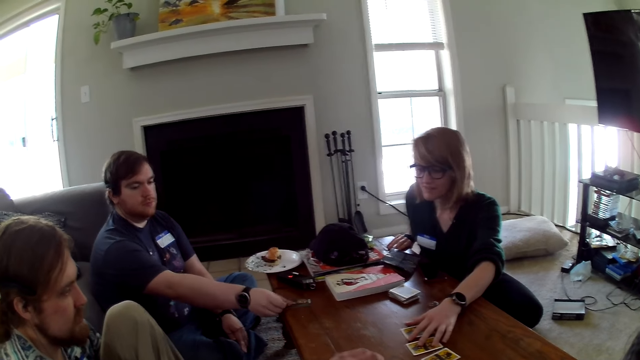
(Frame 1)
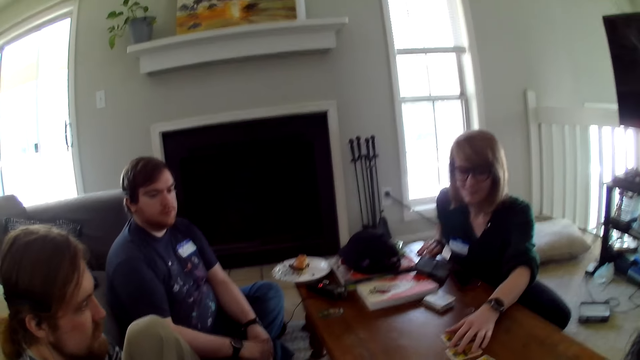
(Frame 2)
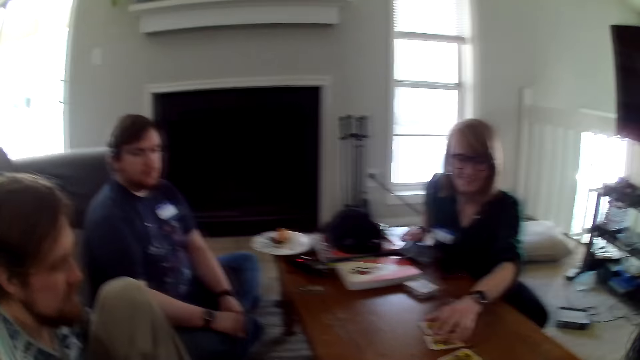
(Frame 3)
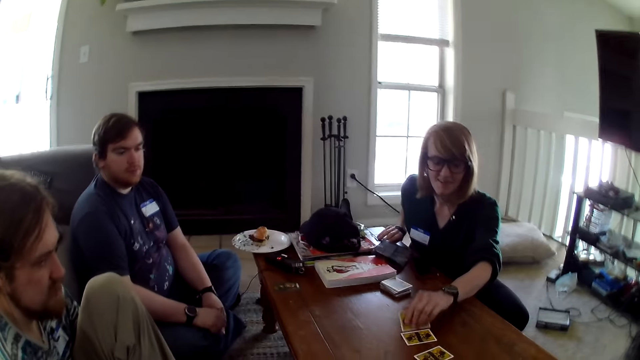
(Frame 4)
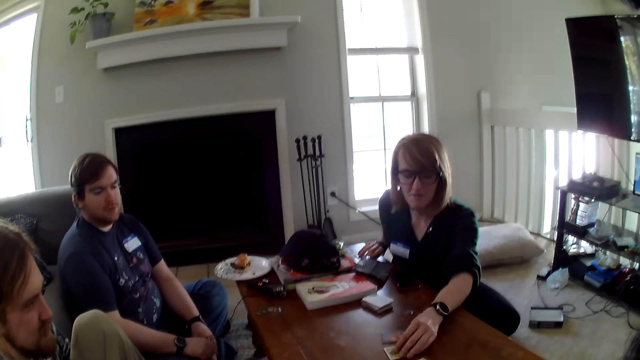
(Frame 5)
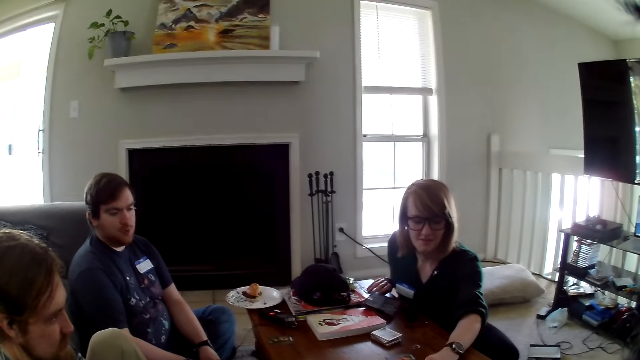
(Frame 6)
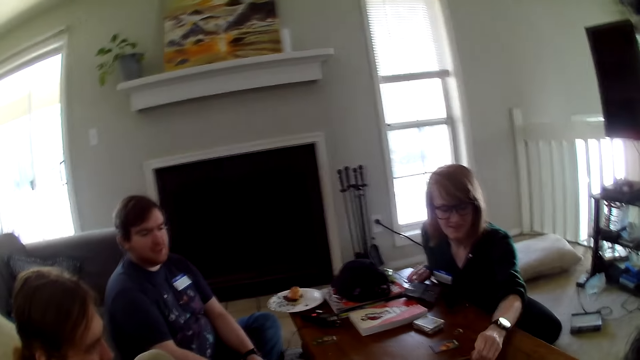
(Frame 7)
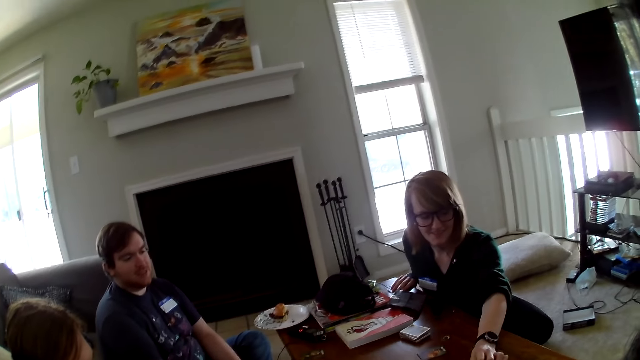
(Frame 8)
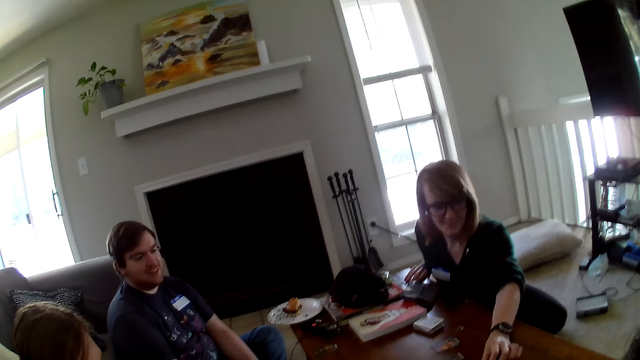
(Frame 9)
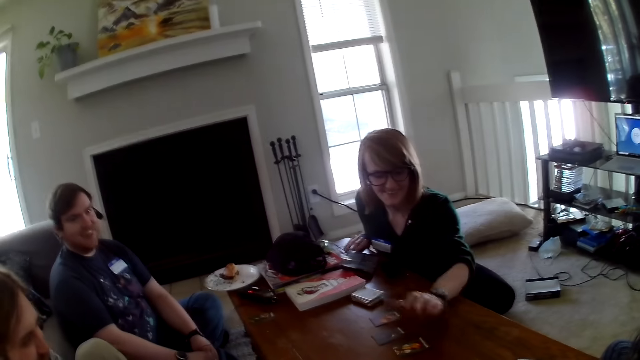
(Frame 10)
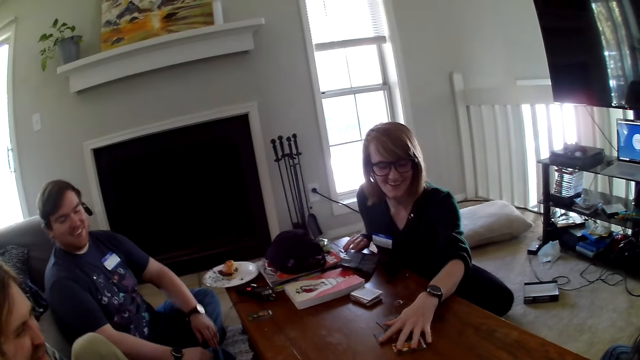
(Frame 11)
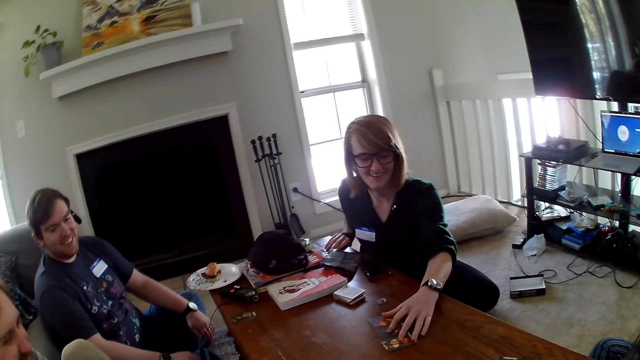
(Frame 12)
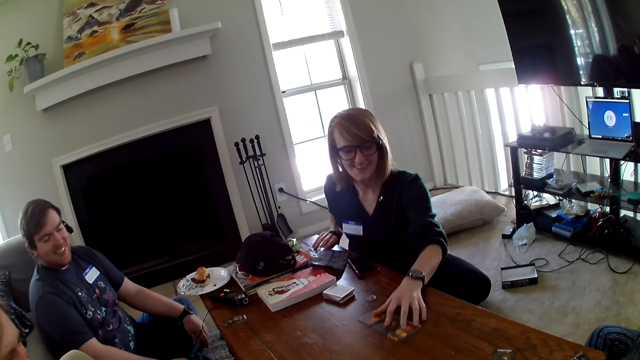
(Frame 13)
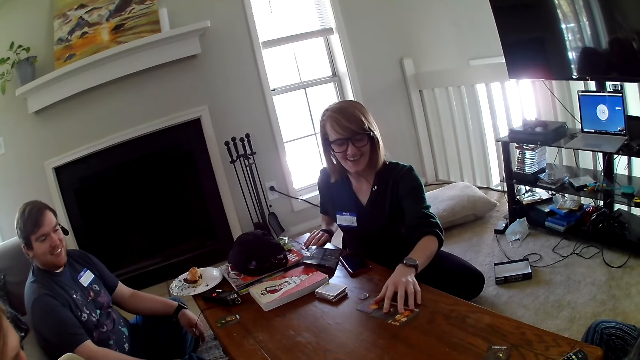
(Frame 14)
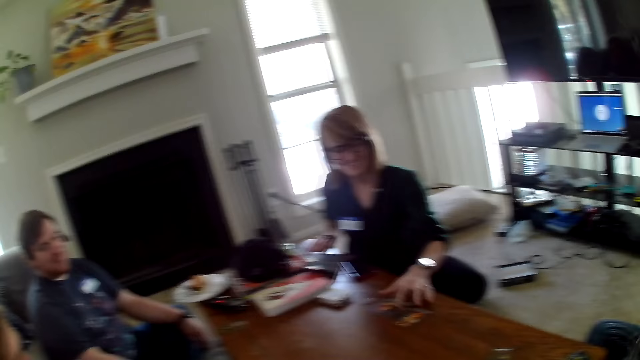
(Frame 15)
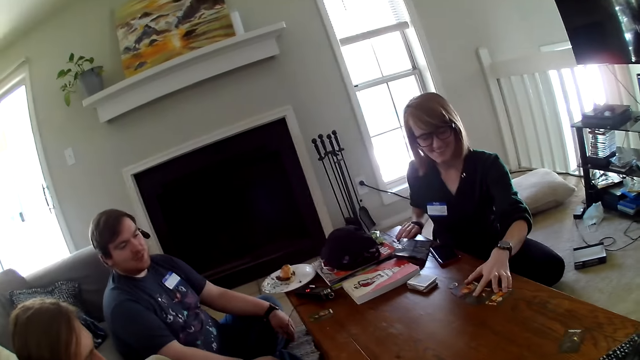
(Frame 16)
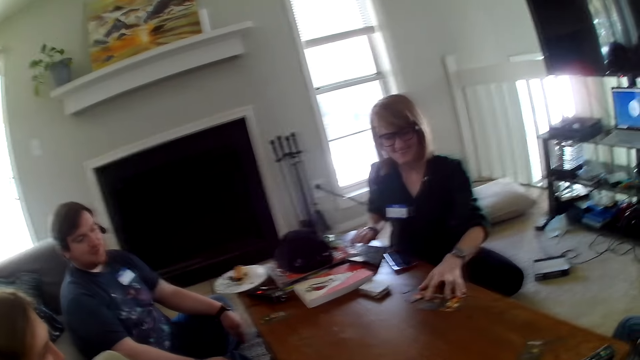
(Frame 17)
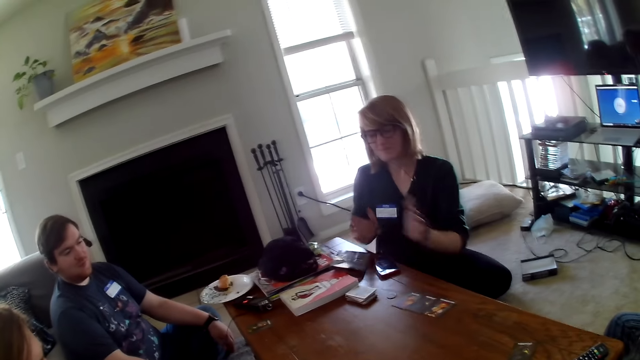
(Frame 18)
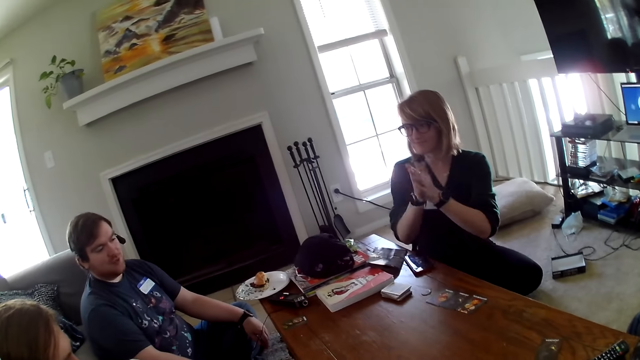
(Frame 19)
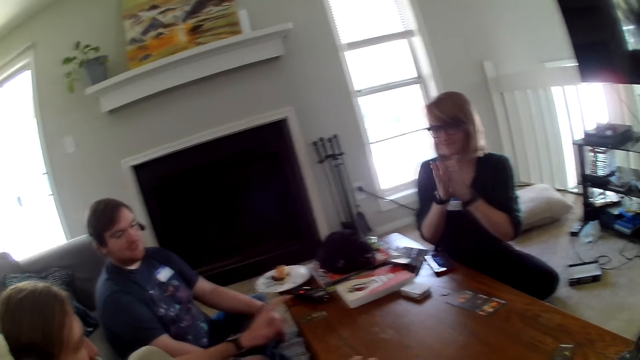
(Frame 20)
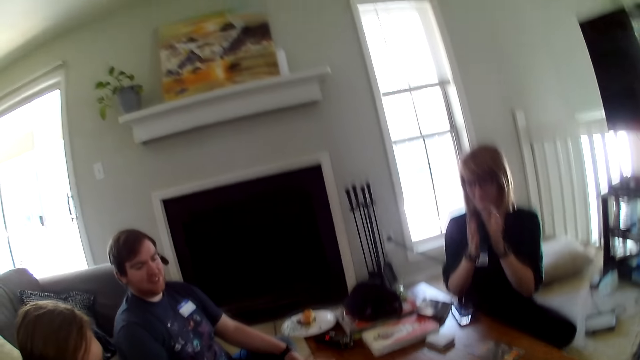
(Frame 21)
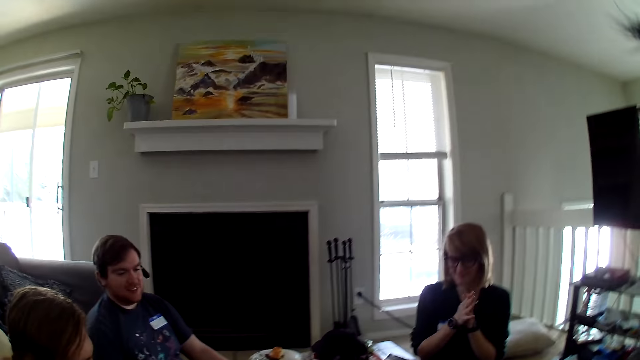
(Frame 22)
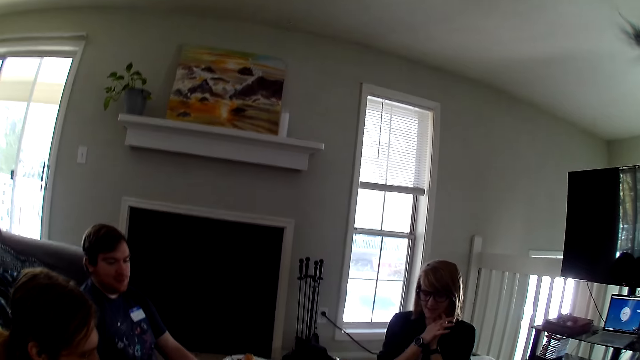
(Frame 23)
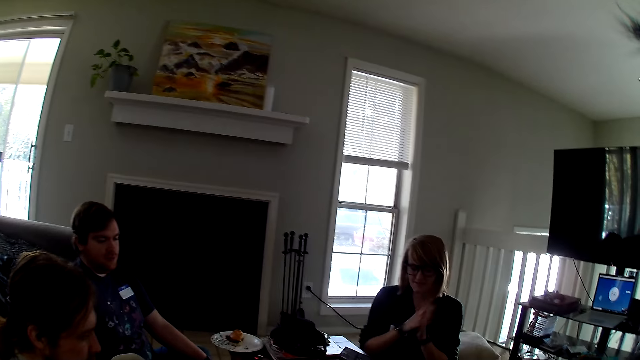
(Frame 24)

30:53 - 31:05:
A woman touches the cards on the table. She moves the cards. She claps the hands.

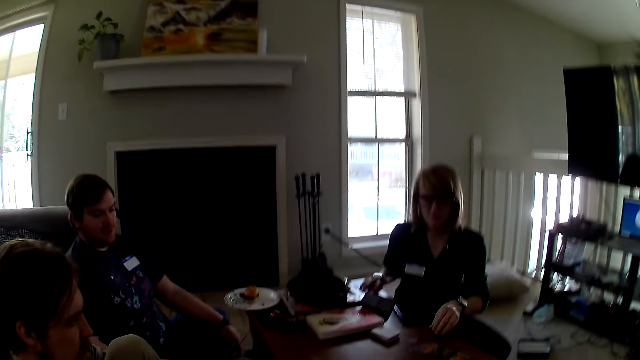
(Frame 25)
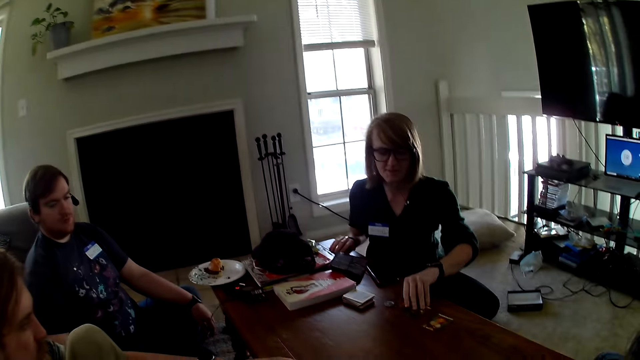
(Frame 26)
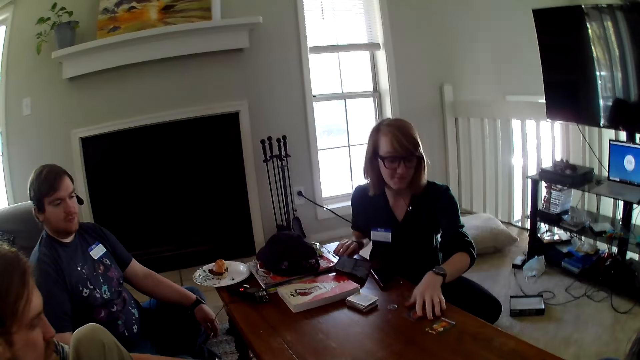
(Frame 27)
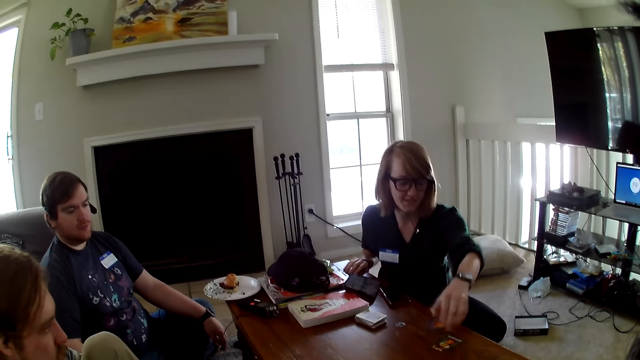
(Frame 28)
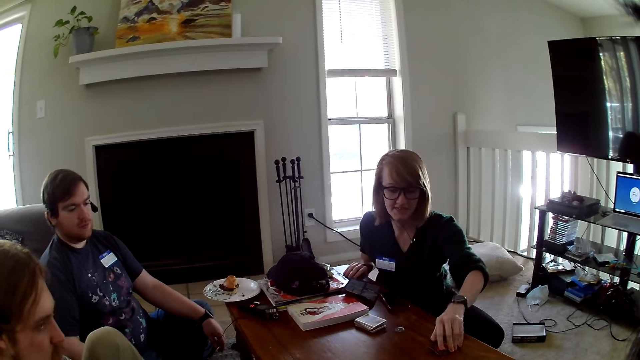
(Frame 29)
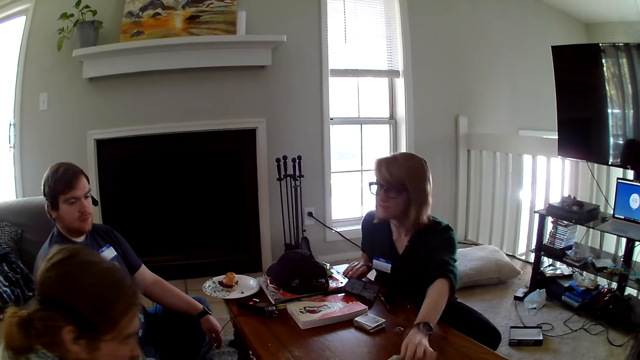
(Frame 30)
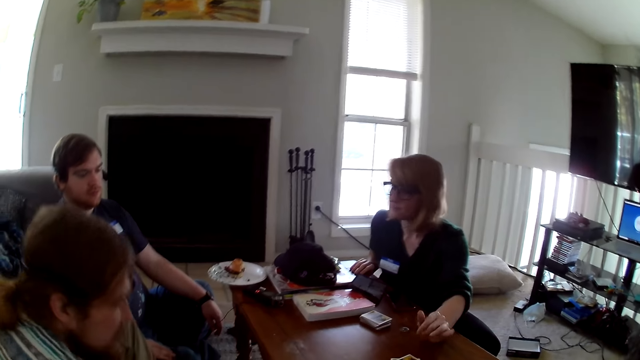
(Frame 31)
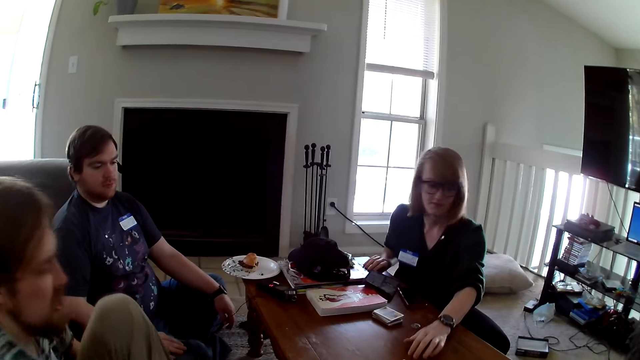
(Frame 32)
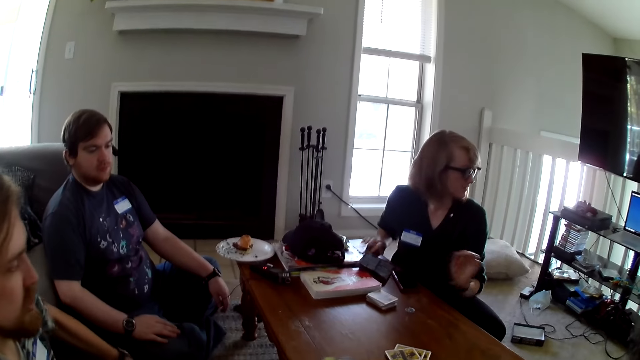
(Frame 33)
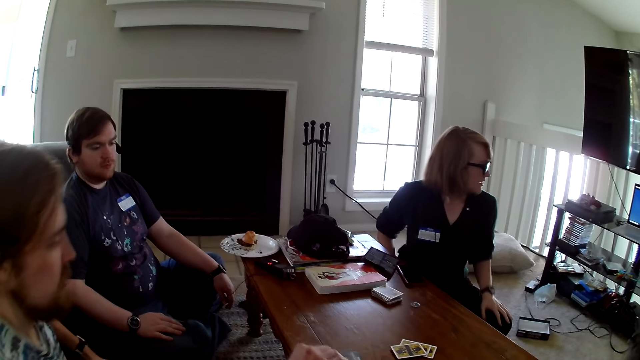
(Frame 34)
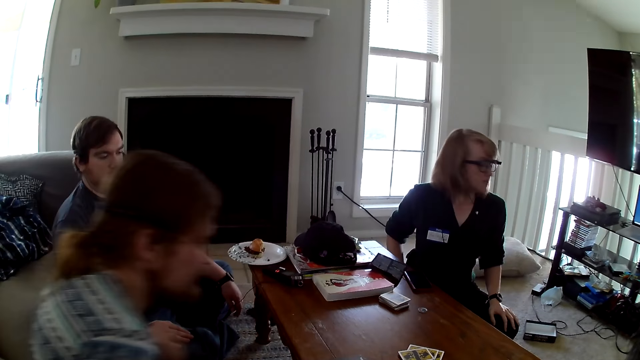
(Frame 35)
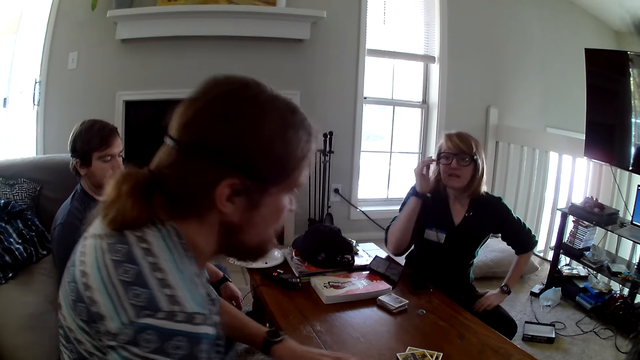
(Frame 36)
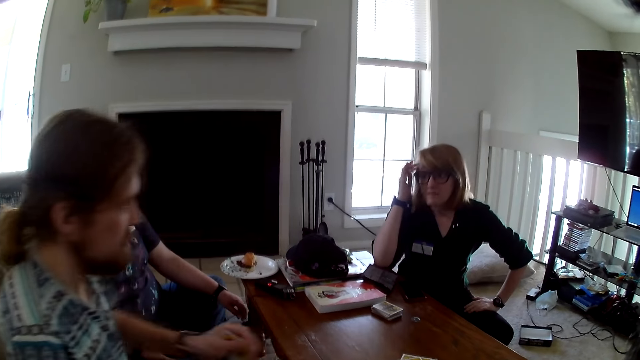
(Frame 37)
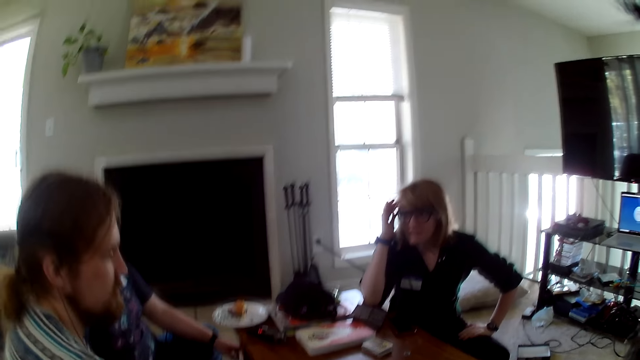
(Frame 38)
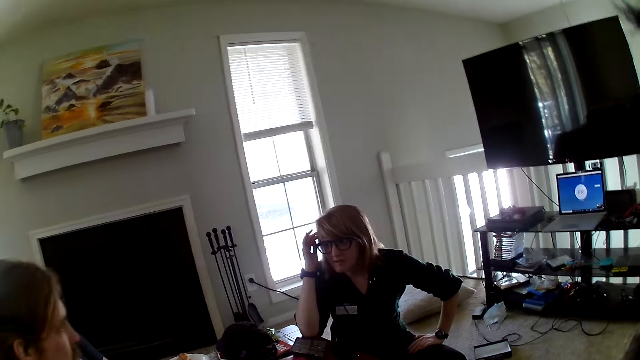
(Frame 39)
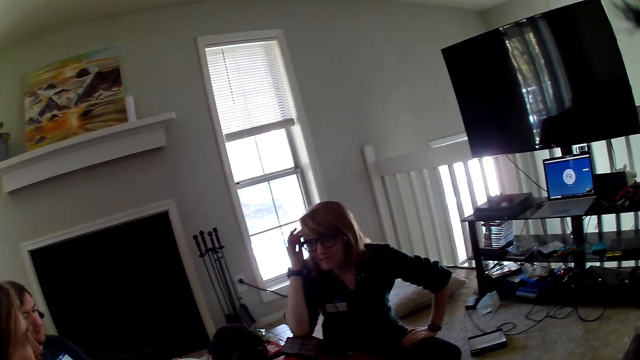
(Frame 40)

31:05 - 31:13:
A woman moves the cards. The woman looks at the laptop. The woman talks to a man.
